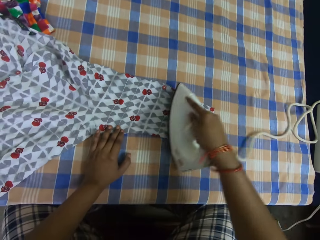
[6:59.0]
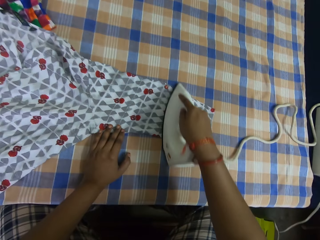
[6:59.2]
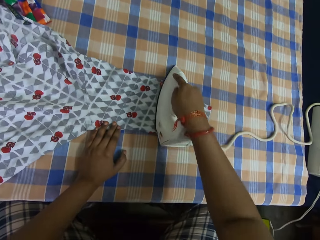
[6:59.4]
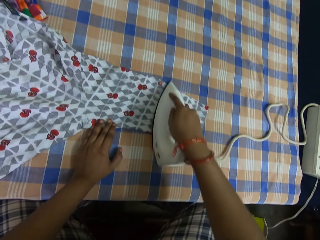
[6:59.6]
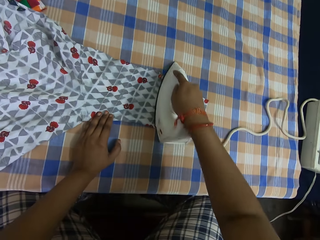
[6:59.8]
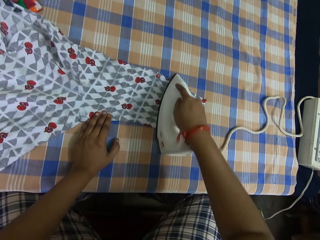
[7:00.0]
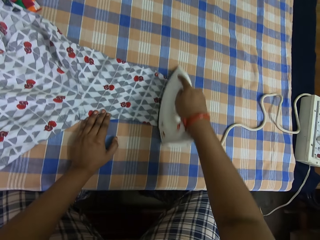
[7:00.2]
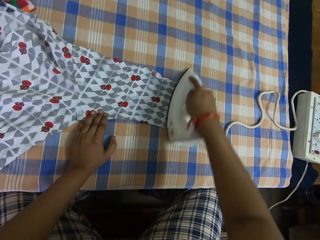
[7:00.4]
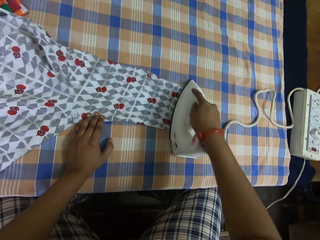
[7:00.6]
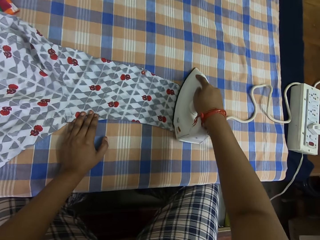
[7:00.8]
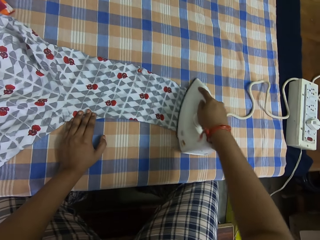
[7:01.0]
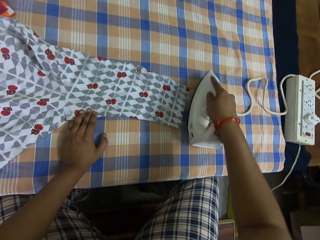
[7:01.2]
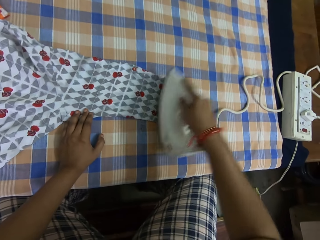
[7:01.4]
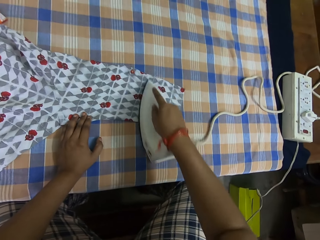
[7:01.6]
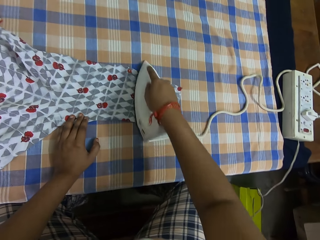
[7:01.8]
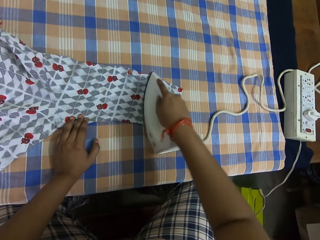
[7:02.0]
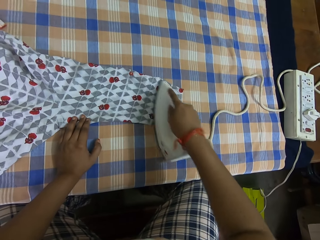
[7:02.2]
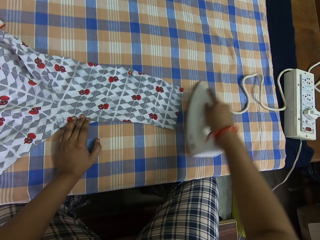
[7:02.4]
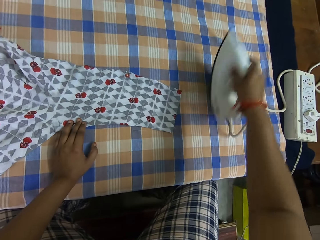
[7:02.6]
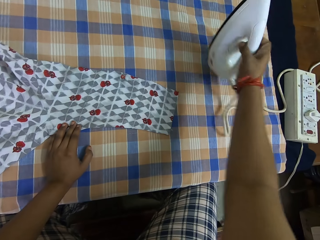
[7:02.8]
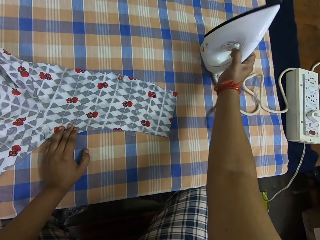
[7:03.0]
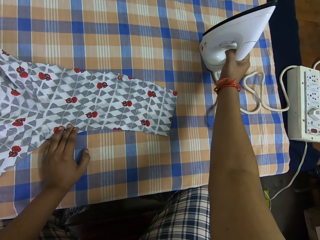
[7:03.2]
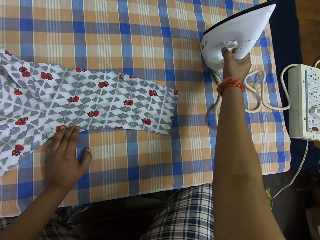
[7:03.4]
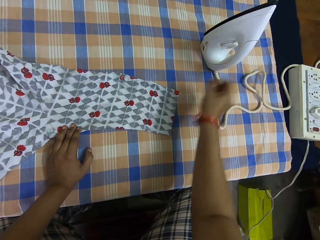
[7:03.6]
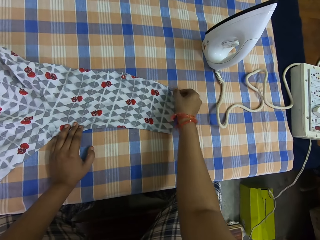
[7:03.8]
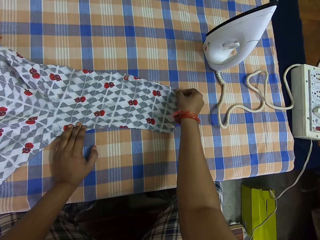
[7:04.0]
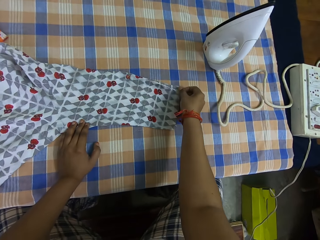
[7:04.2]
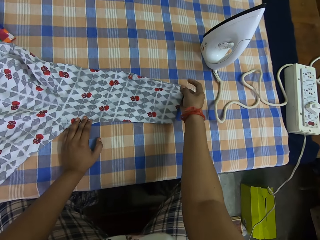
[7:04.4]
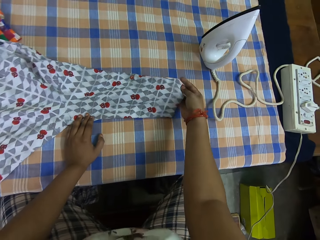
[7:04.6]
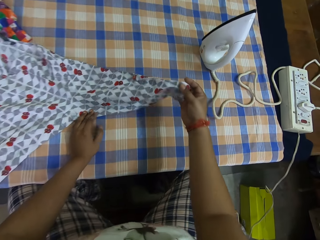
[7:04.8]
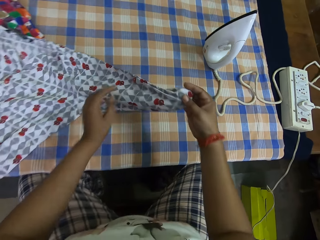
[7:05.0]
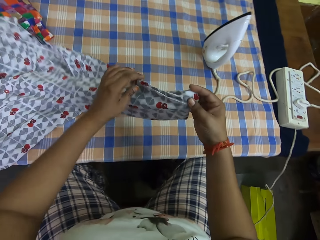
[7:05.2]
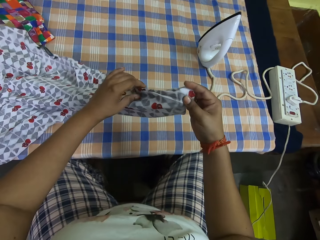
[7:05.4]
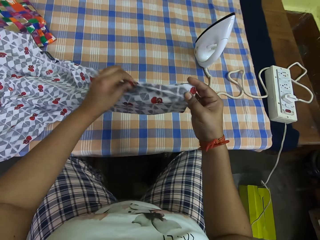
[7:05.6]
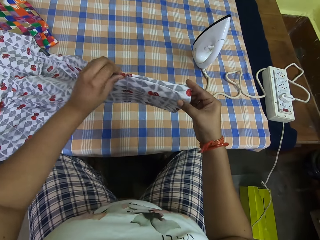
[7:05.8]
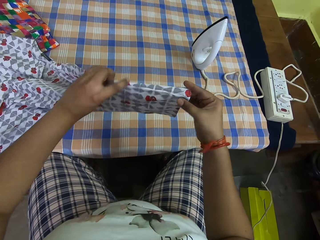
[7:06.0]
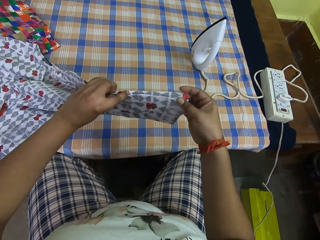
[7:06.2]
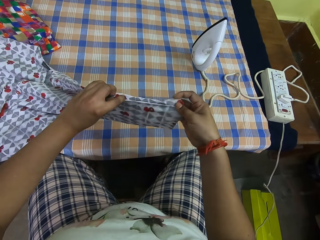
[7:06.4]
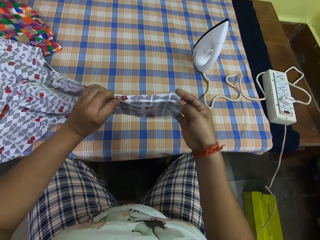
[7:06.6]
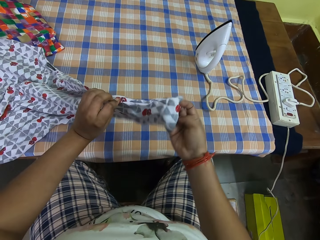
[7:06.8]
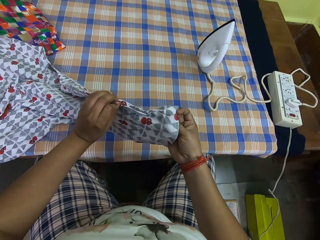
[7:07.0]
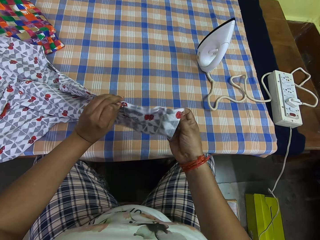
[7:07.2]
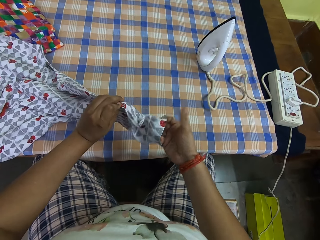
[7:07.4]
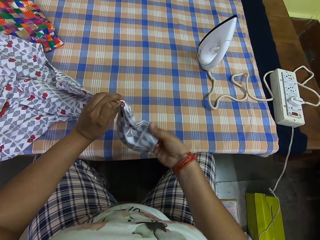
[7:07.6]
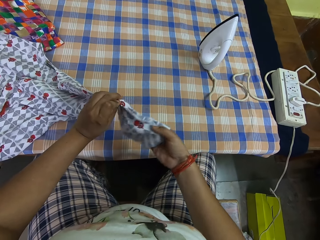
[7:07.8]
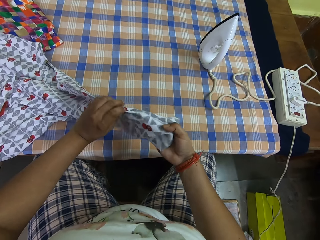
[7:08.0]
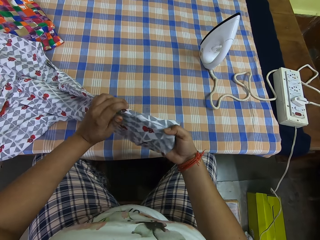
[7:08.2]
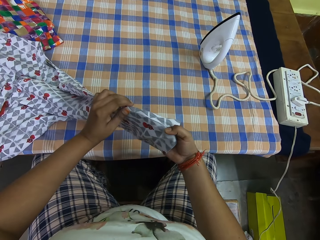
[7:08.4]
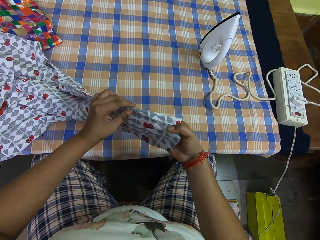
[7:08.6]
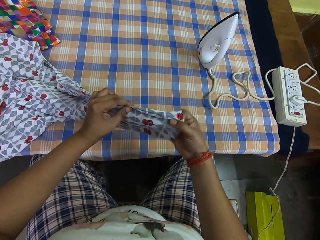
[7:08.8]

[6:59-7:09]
The camera wearer picks up the iron box. He smoothens the cloth on the table with the pressing iron in his right hand. He holds the cloth on the table with his left hand. He places the iron box on the table. He stretches the cloth. He adjusts the cloth on the table with both his hands.

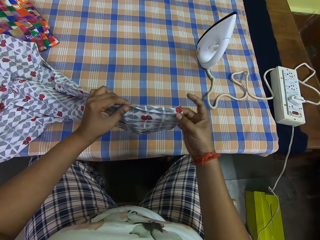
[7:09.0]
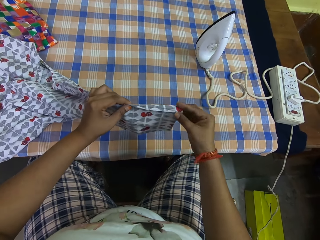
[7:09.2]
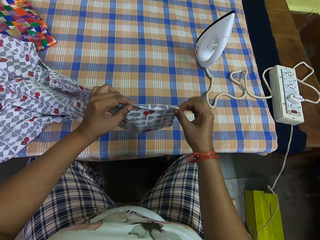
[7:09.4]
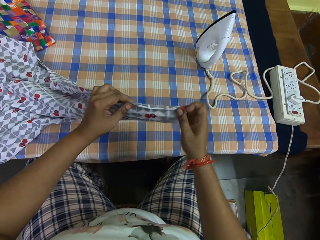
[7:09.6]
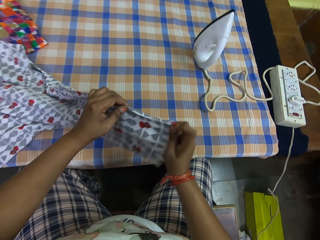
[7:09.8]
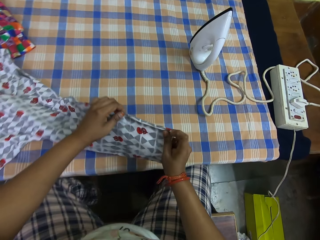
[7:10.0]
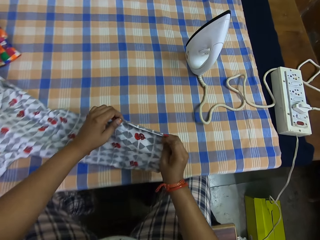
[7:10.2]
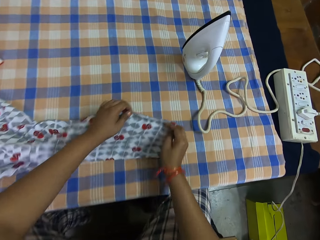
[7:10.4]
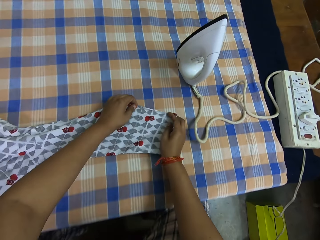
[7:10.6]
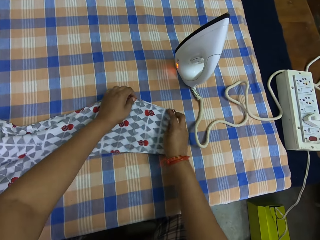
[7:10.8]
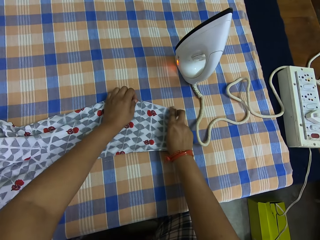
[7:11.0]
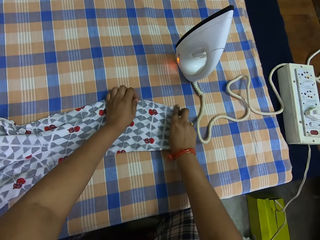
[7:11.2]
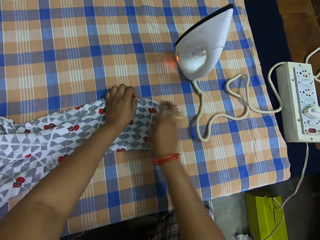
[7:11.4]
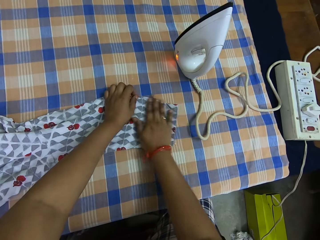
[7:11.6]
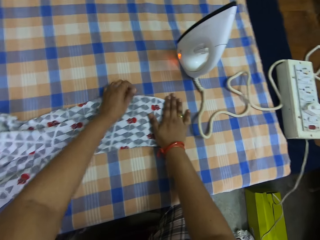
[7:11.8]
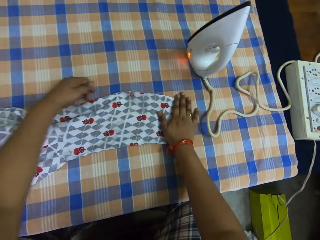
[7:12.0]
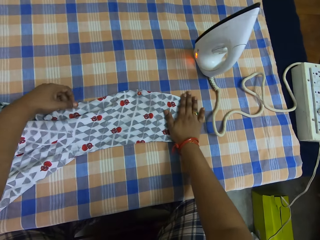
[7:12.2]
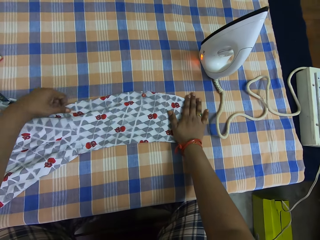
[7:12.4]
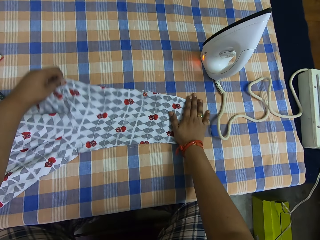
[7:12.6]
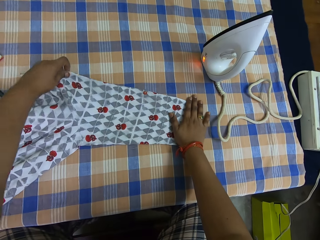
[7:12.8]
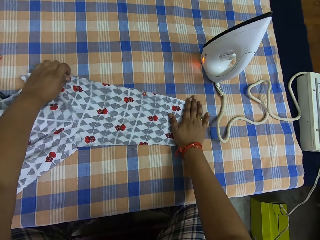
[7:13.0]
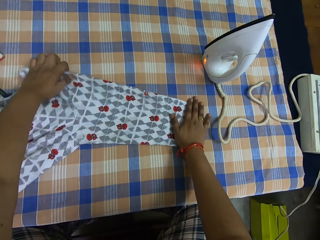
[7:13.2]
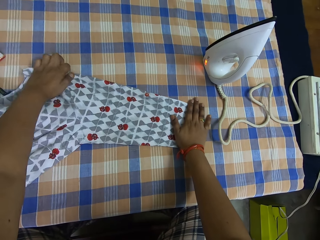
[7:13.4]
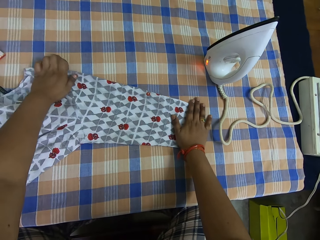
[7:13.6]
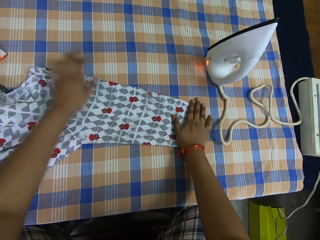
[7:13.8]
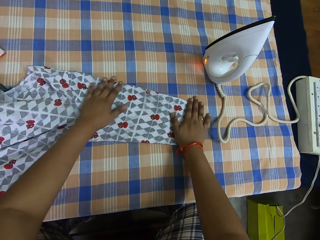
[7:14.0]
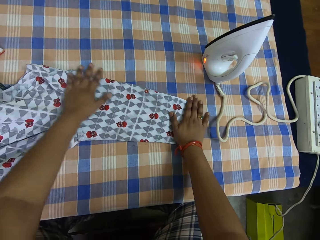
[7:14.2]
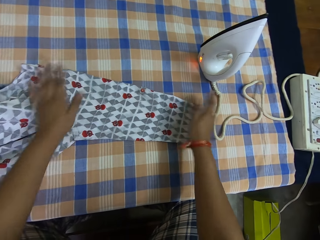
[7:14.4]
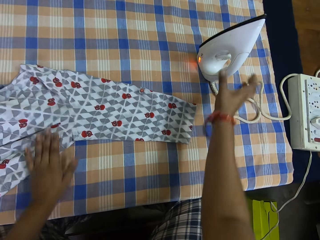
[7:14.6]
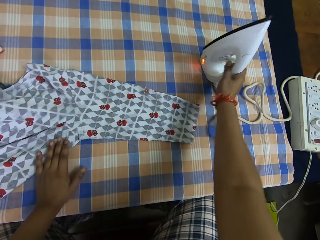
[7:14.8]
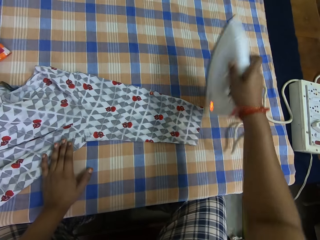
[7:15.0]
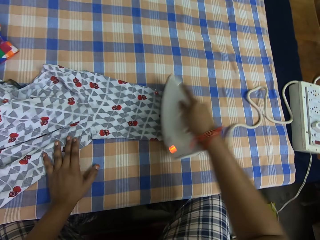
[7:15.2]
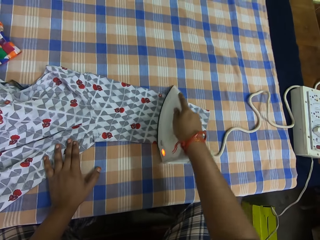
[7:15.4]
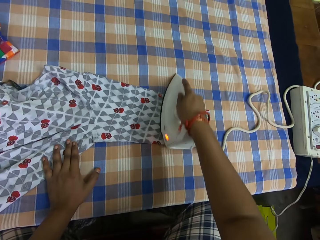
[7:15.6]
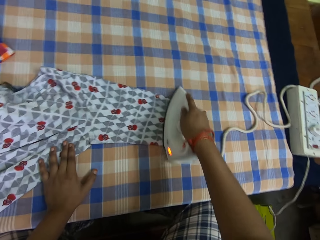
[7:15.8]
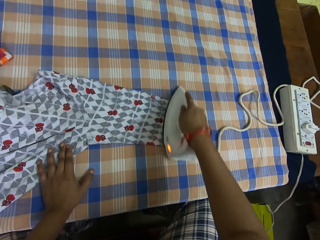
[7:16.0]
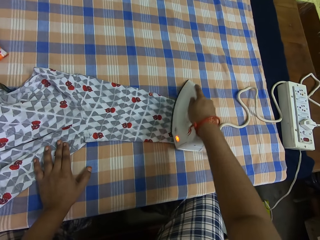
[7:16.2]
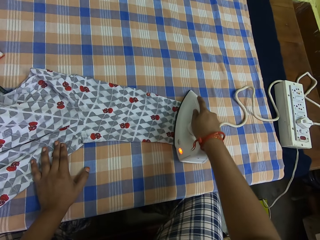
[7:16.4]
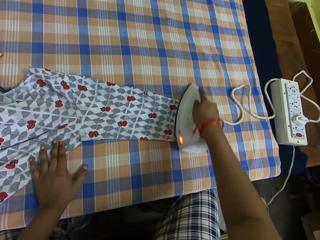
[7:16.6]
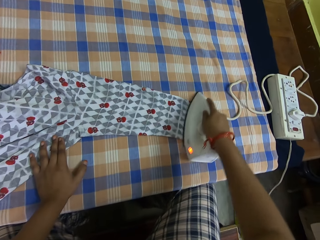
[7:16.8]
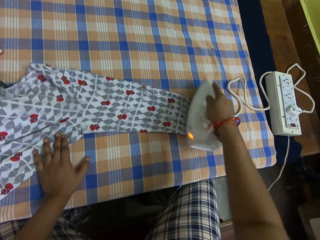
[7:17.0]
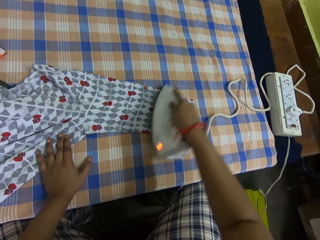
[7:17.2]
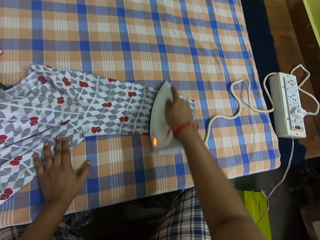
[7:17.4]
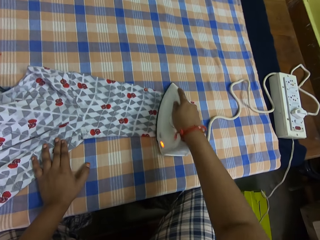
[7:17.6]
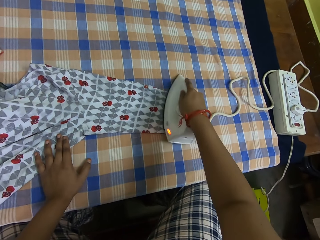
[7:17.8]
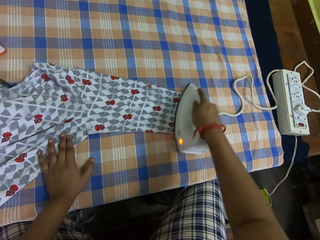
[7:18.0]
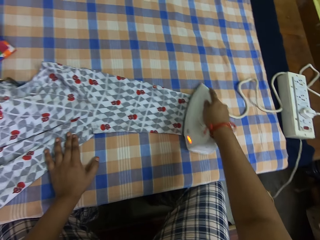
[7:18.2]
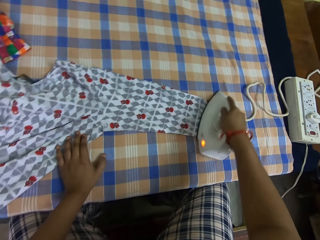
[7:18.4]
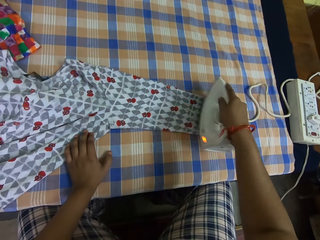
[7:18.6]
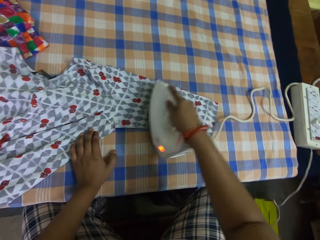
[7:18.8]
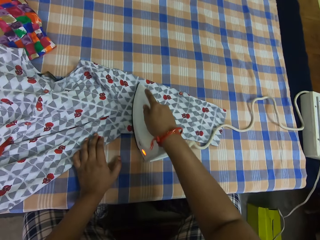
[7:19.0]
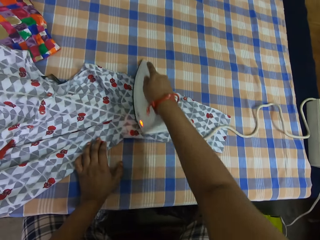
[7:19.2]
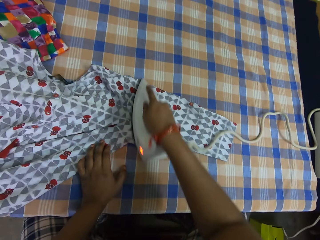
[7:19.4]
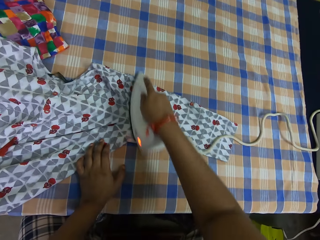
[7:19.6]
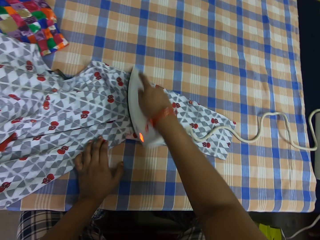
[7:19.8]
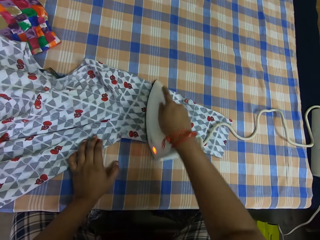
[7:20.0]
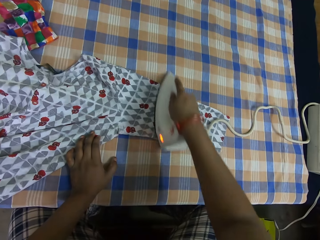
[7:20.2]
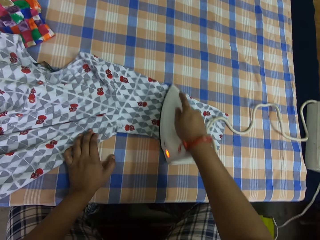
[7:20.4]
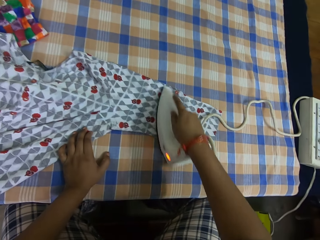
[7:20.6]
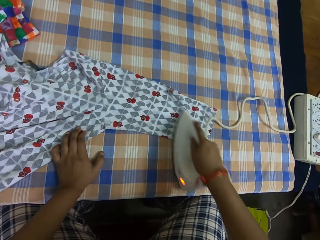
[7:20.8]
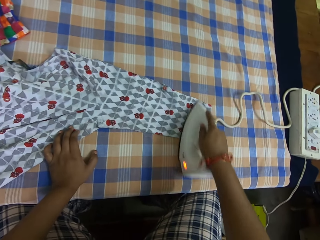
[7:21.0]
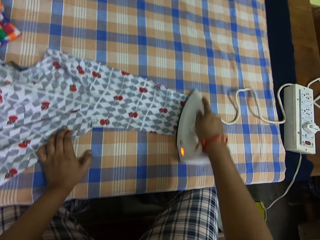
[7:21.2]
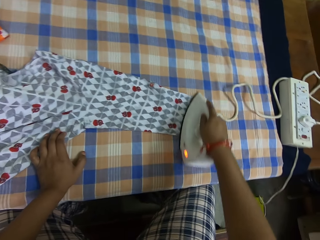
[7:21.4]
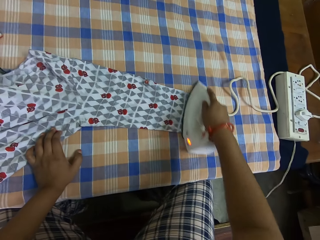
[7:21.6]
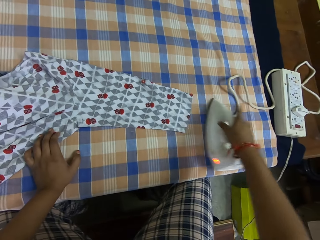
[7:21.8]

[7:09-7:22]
The camera wearer places the cloth on the table and stretches the cloth. He picks up the cloth. He holds the cloth on the table with his left hand. He smoothens the cloth on the table with a pressing iron in his right hand.
